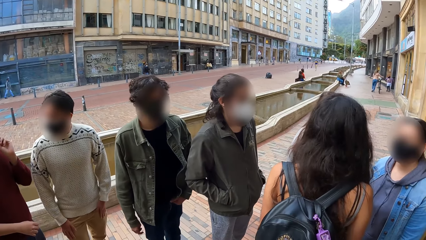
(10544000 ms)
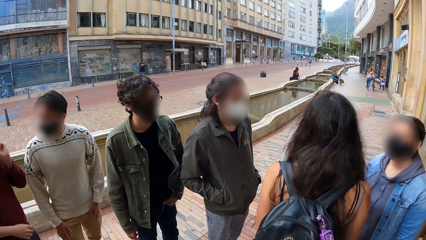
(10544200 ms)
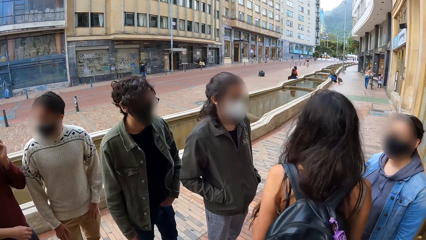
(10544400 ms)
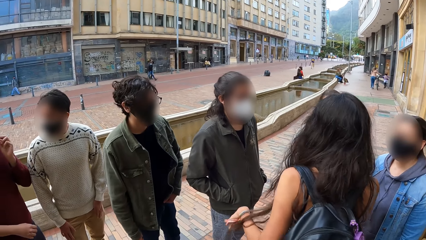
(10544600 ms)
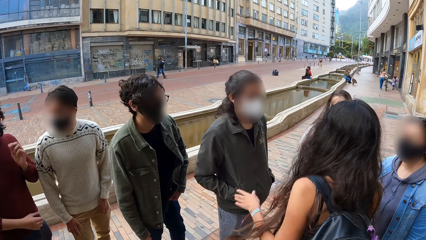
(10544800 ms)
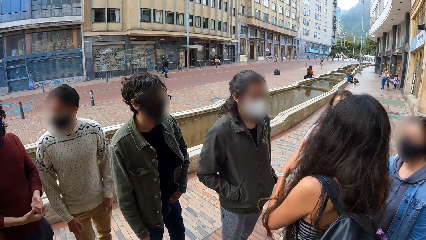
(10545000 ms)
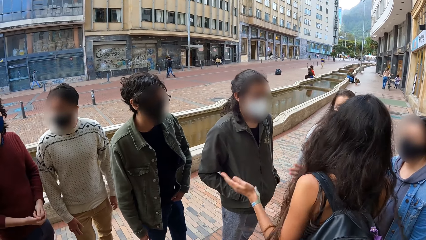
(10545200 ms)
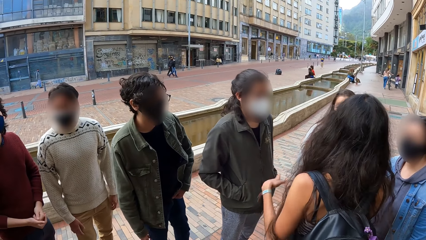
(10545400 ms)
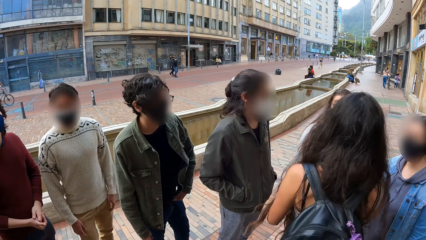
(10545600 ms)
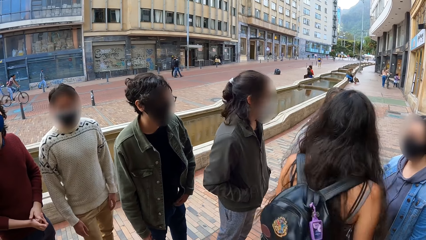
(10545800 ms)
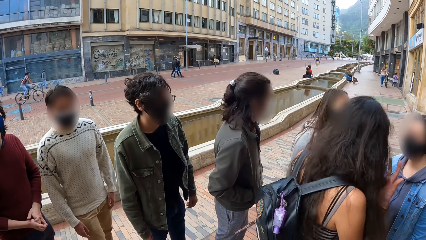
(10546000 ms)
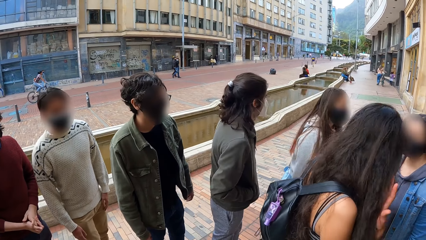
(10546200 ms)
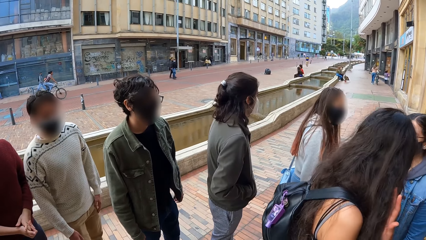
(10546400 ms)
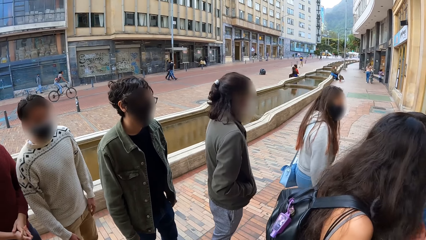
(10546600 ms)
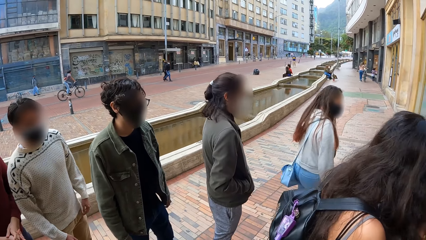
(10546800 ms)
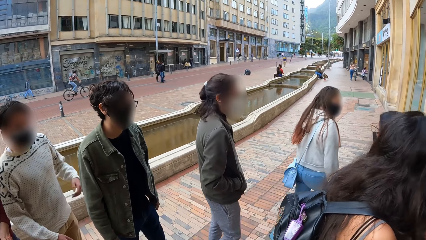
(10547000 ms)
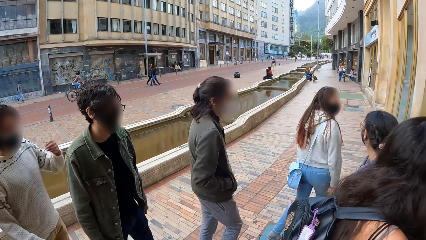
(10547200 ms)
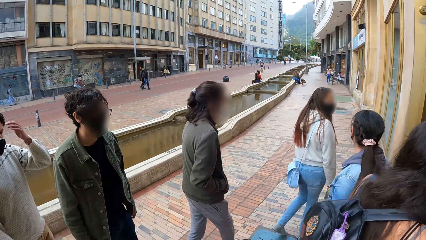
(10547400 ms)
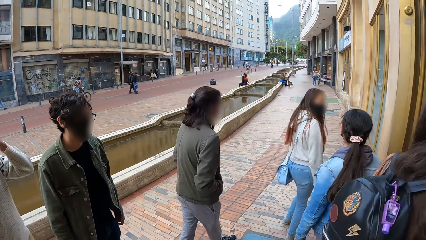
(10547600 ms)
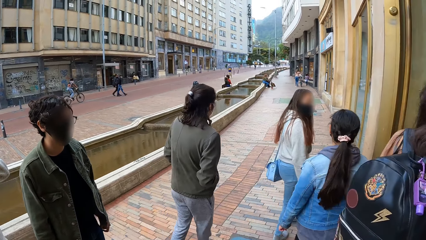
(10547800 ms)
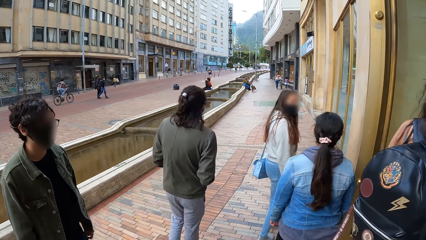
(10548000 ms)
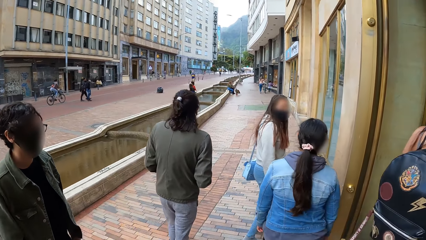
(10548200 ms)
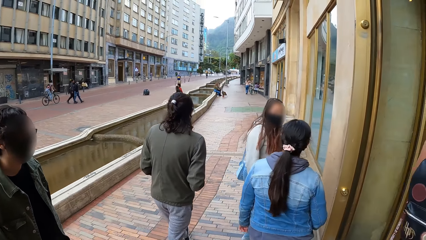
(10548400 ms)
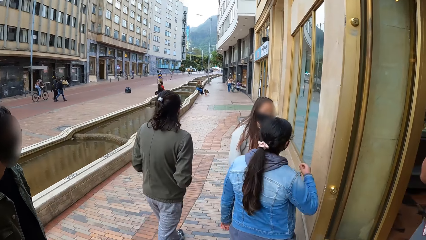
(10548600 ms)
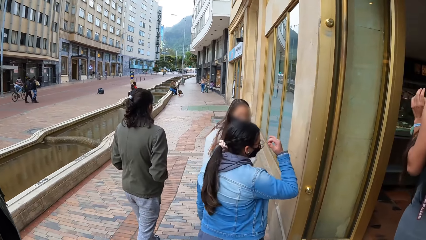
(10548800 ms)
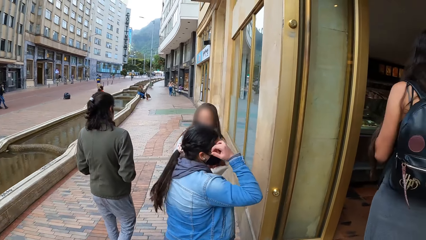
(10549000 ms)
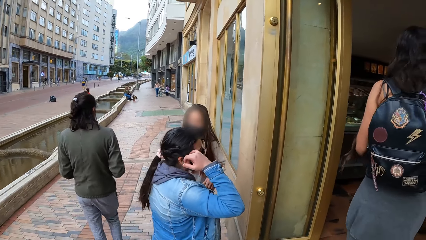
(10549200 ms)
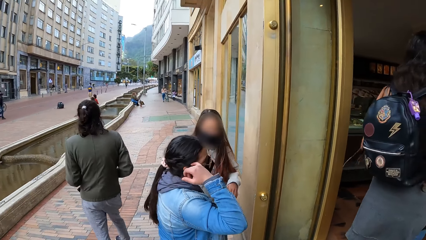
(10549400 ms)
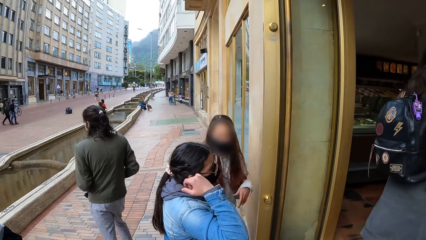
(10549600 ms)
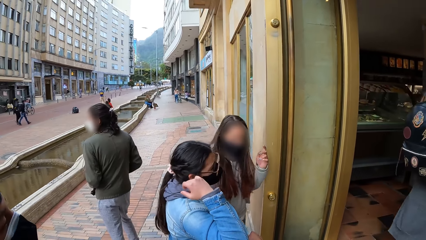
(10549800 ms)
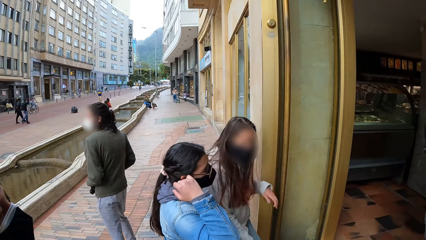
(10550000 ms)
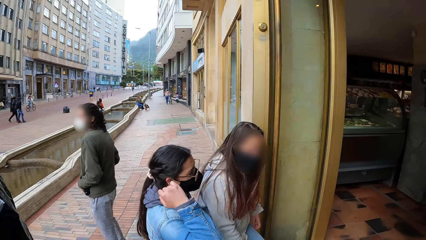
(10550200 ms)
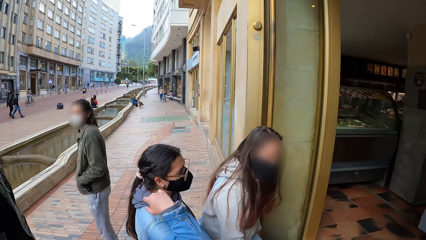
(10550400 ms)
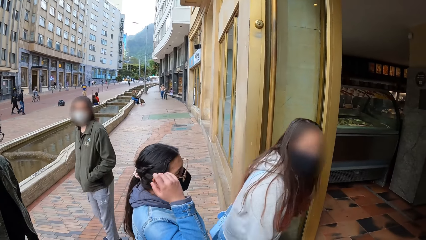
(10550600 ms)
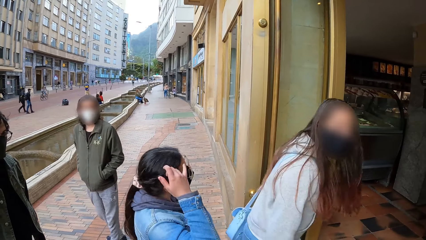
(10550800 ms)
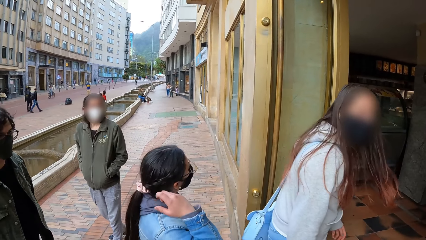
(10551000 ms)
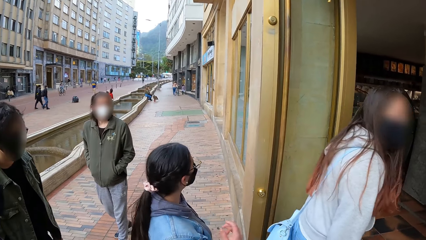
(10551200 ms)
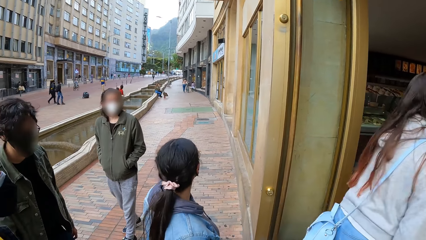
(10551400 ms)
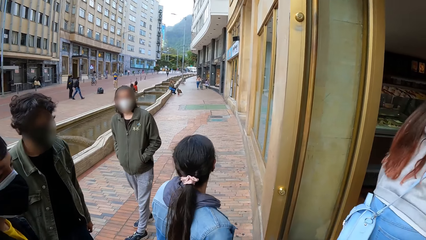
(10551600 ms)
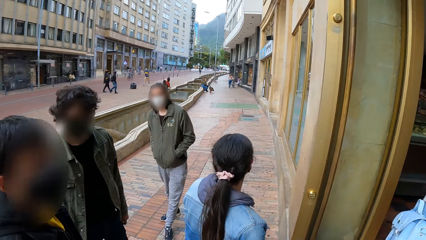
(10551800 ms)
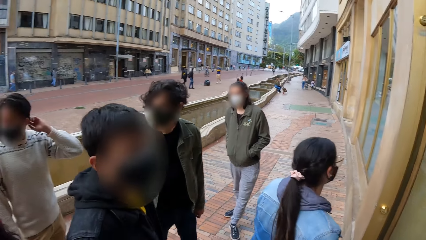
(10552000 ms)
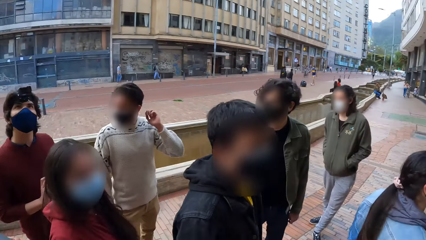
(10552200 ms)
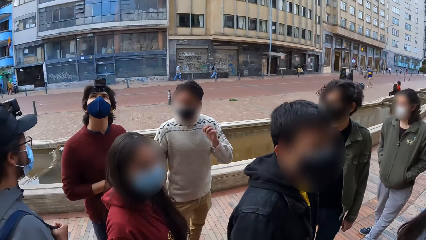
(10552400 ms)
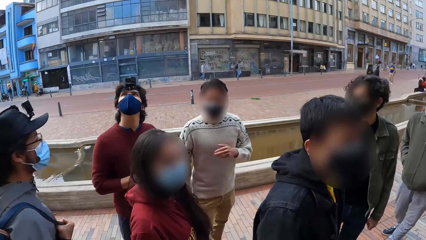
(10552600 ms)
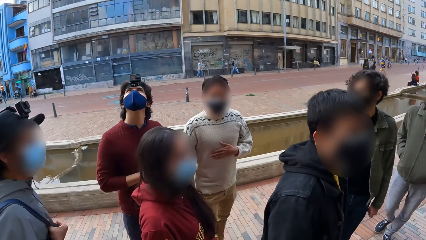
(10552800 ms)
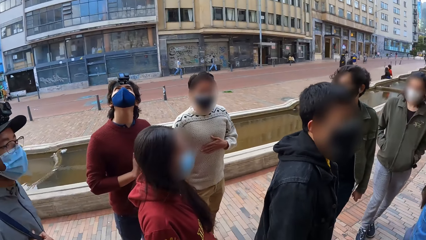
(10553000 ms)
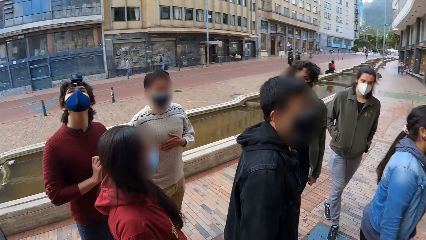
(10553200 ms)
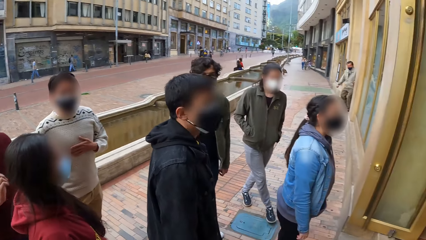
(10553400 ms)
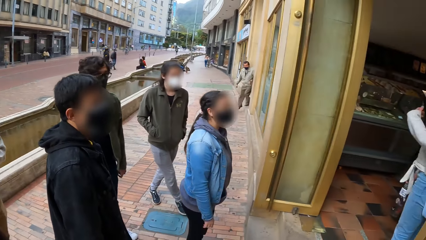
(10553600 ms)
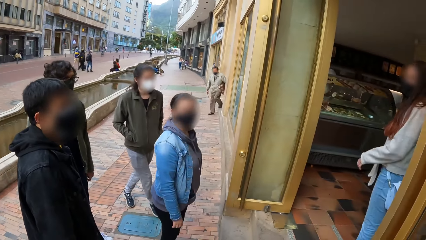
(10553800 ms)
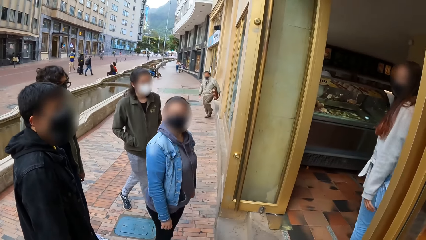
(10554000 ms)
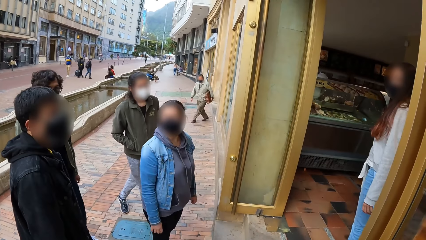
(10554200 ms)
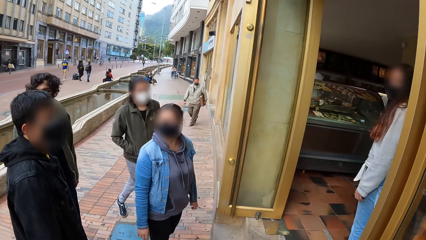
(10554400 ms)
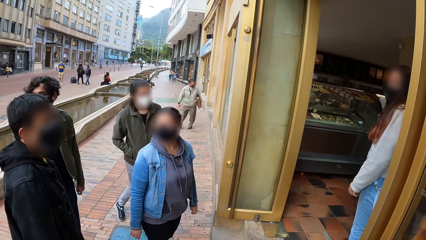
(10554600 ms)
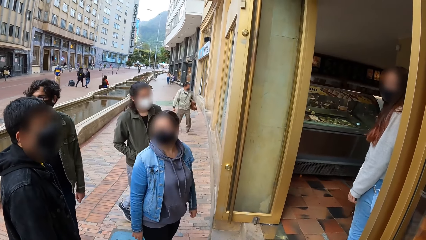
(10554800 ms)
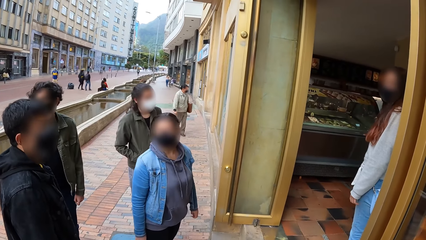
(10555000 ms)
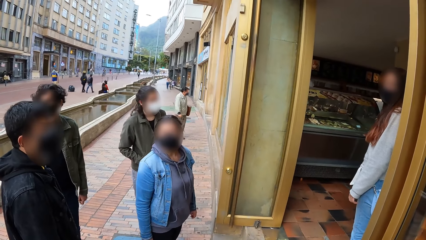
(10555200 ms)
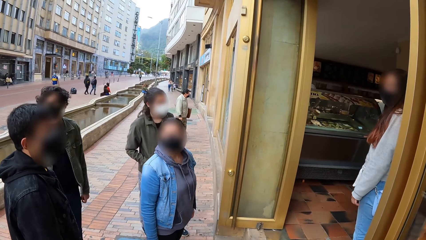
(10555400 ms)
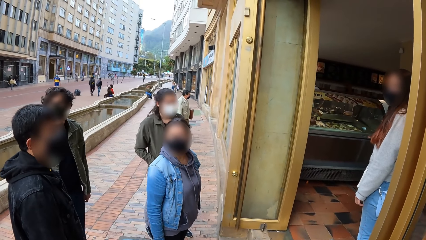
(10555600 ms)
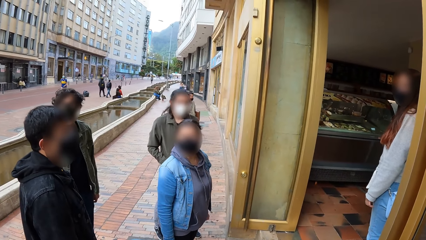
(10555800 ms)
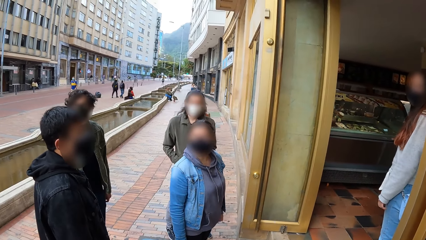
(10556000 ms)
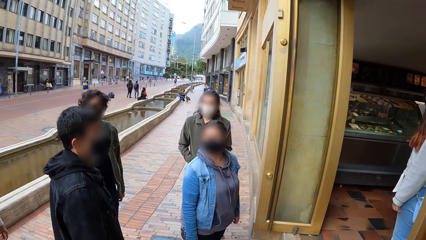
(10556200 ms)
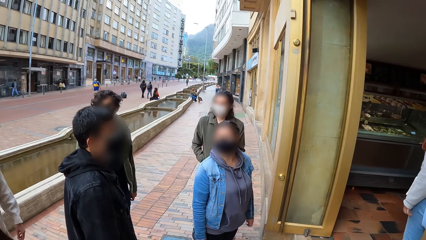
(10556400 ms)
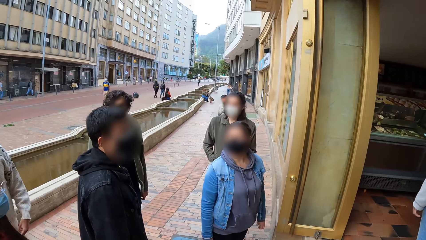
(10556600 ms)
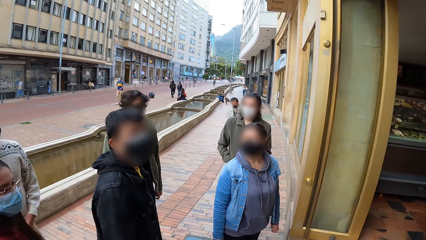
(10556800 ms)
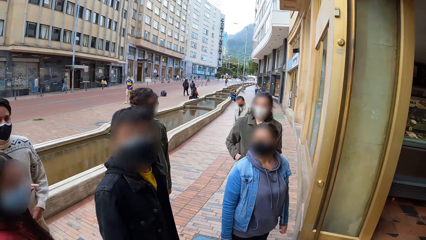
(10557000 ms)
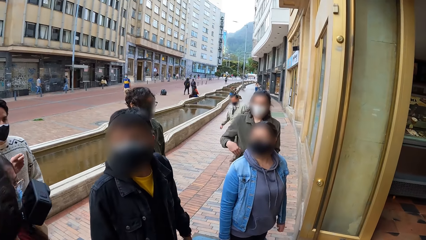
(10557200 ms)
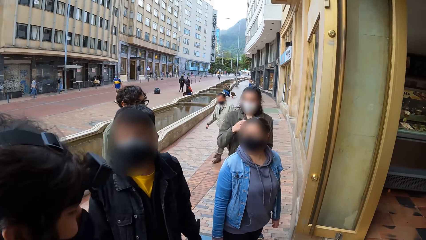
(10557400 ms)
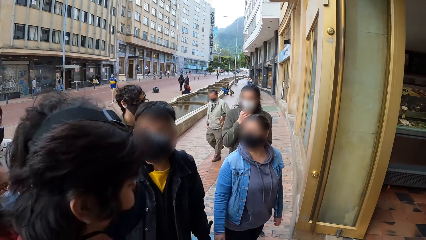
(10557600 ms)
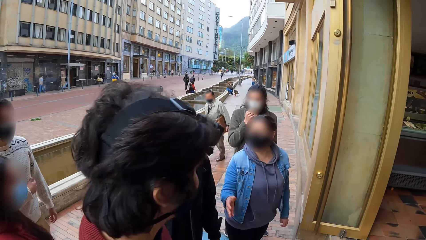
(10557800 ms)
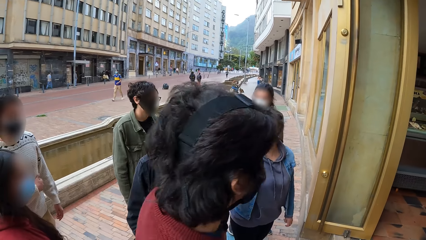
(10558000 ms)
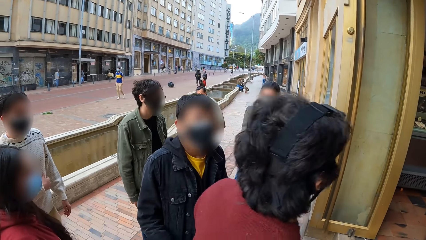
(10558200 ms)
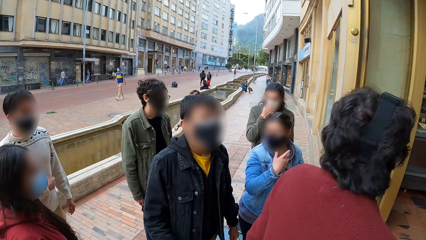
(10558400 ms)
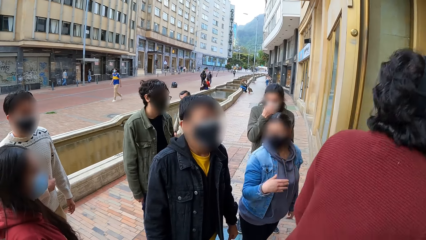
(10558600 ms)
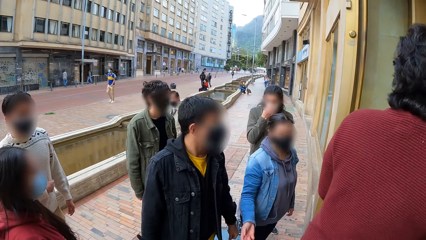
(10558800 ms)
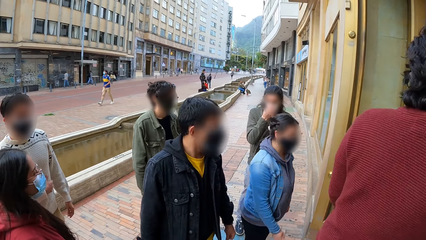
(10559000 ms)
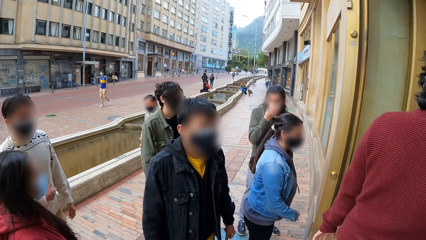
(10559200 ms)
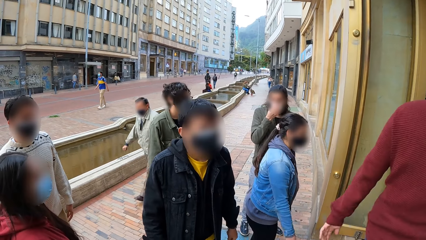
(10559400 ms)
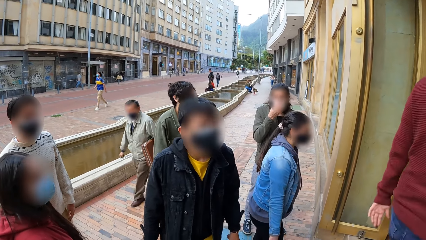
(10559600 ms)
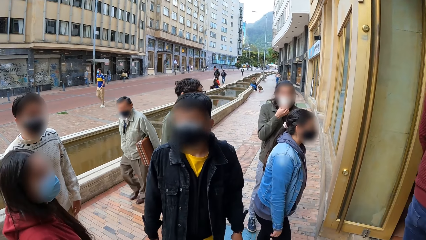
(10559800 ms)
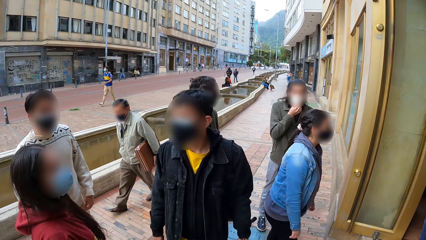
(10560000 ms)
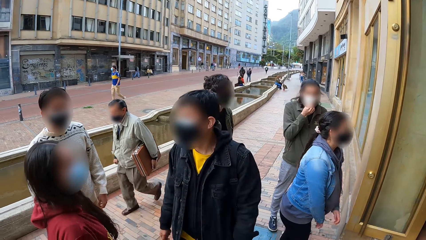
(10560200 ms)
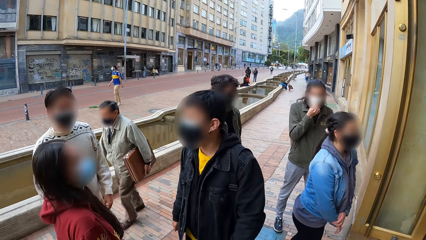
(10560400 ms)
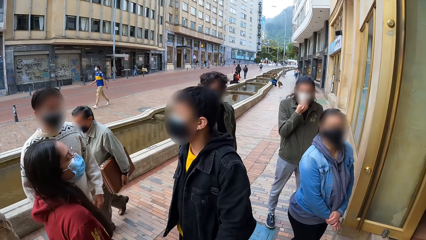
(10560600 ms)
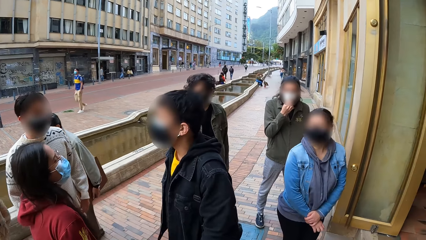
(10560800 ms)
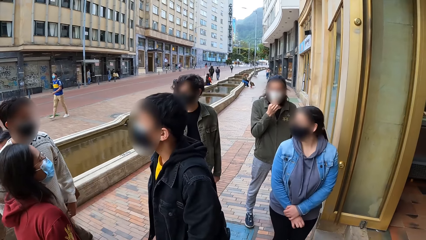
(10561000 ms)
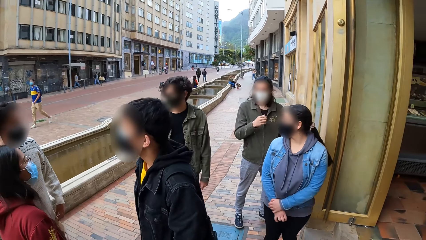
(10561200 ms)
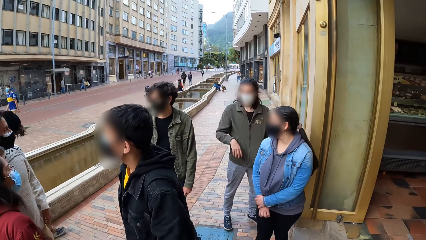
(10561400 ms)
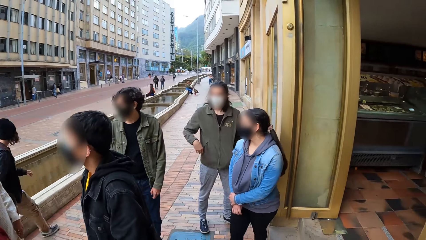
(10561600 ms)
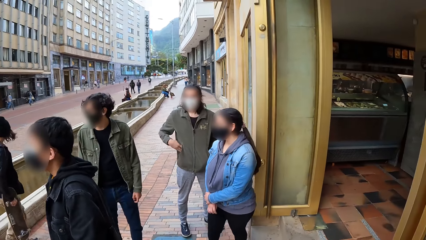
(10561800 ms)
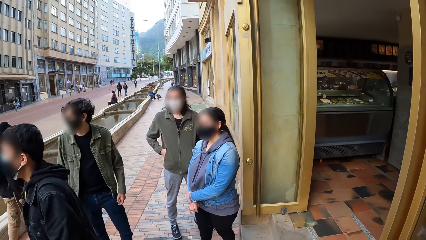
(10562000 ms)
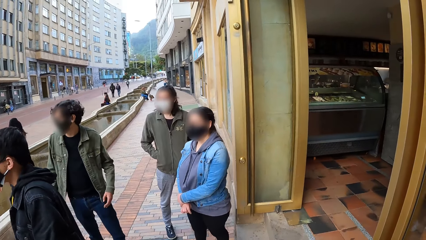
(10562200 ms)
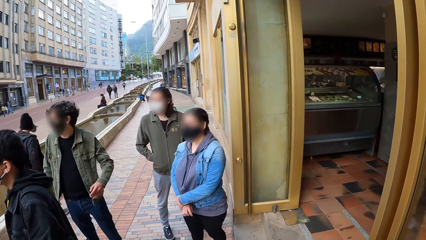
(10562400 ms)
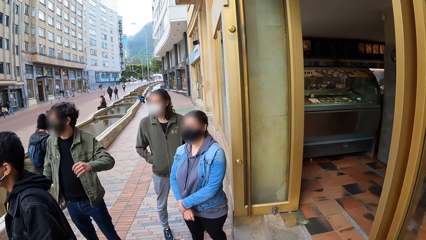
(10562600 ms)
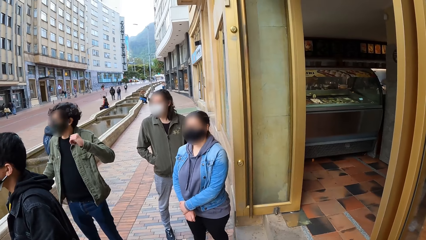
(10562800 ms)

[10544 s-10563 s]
A woman speaks. The camera wearer looks around. Another woman speaks. The camera wearer looks around.
